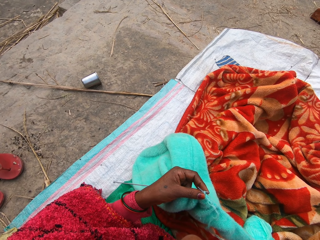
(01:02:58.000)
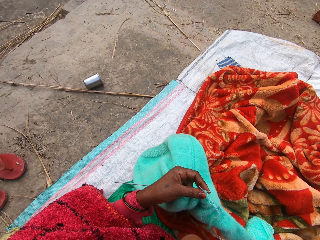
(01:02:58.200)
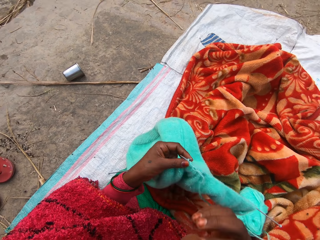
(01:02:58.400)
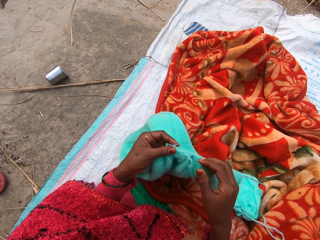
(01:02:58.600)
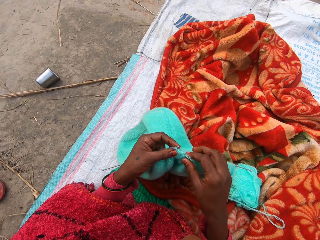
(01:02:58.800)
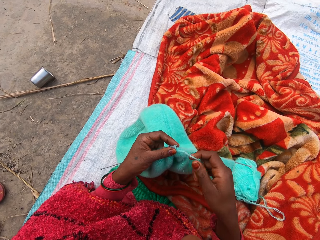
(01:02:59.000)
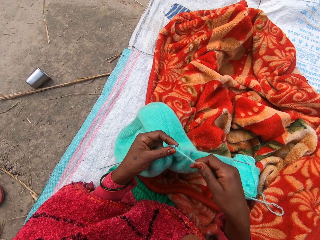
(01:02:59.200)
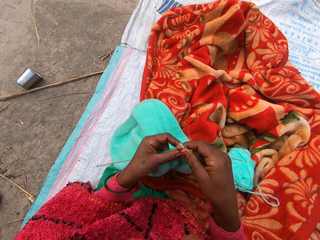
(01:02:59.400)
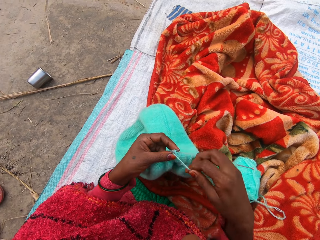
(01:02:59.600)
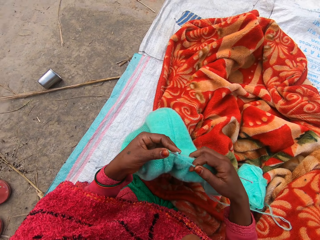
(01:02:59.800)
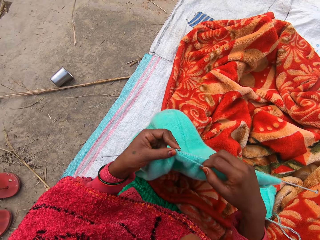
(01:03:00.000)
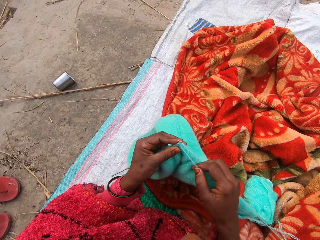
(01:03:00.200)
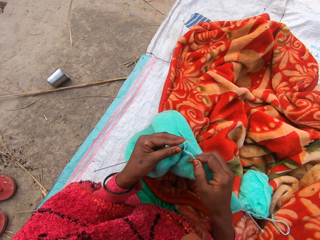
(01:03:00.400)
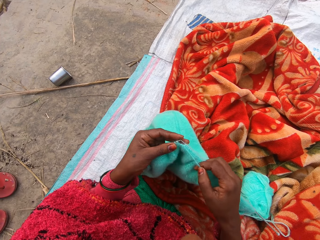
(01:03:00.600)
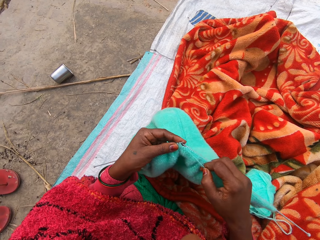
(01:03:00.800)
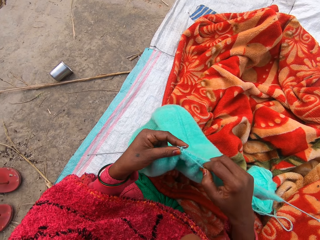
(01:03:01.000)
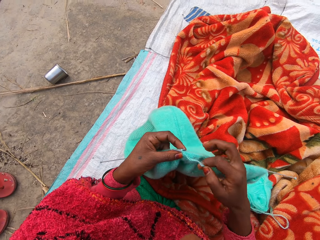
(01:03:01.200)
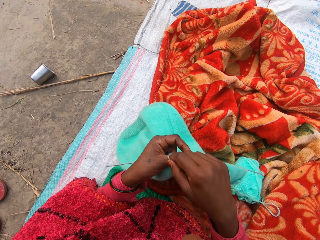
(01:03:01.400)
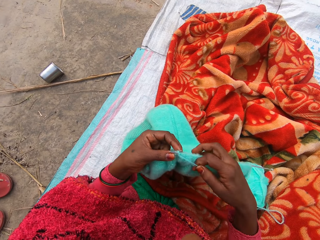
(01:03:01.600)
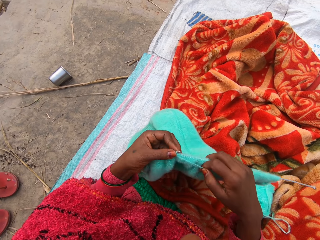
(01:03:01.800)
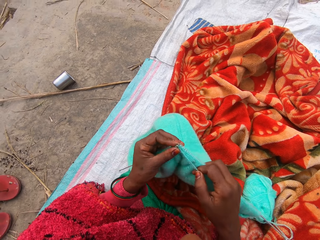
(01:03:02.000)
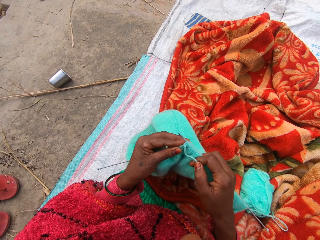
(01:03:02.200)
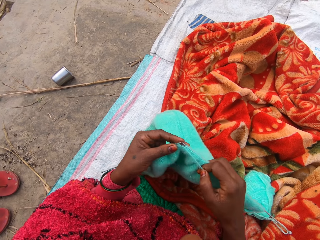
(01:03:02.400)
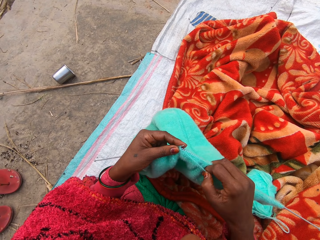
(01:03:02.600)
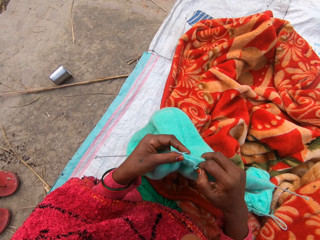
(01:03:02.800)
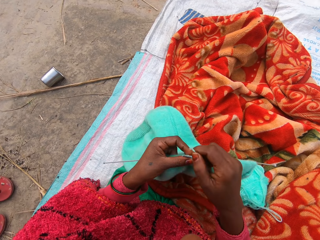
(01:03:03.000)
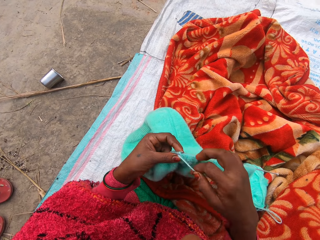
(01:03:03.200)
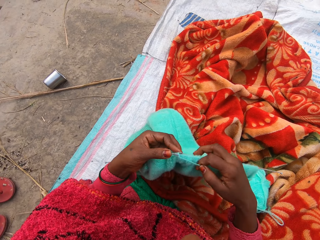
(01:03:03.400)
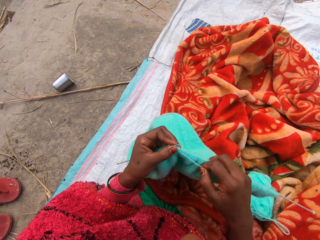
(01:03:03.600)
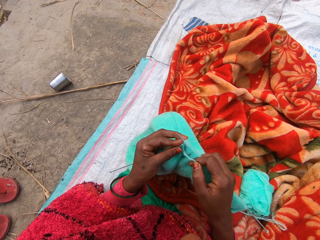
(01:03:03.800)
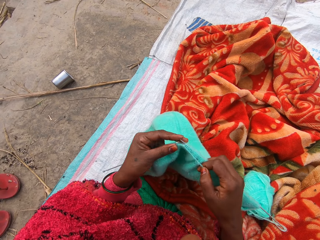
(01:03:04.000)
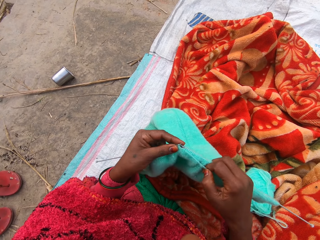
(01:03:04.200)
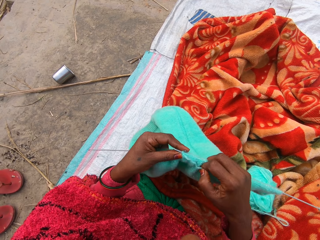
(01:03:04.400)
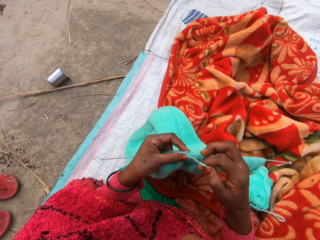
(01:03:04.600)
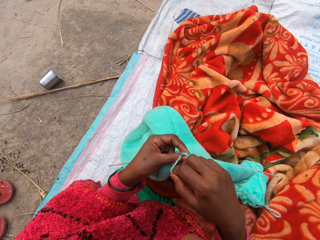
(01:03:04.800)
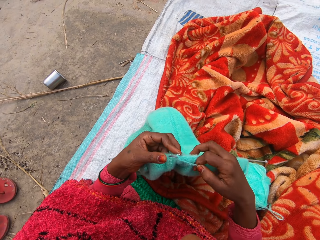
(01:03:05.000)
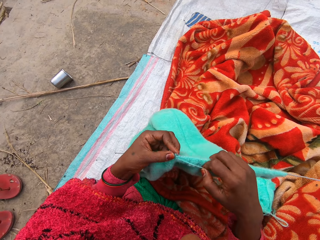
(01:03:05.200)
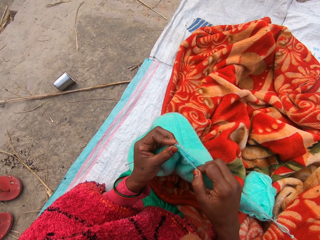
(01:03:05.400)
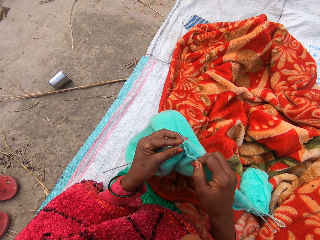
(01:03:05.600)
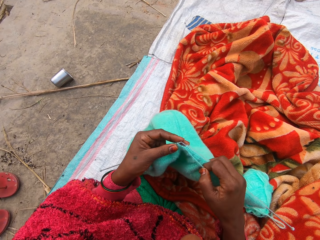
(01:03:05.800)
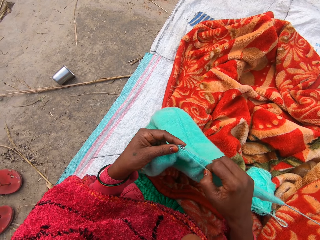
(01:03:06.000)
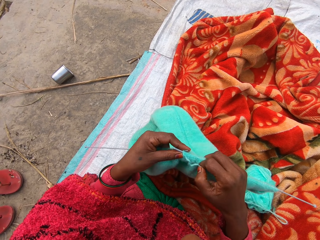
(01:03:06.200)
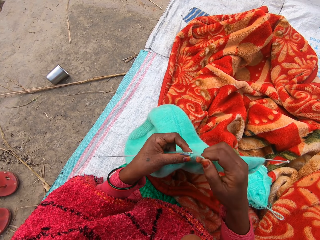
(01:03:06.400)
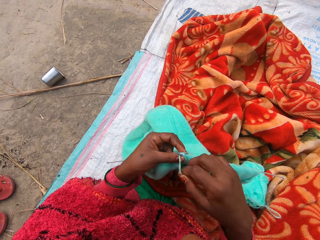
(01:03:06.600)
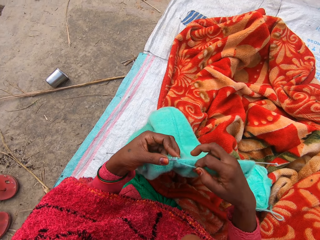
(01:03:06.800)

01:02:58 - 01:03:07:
The camera wearer knits the fabric.

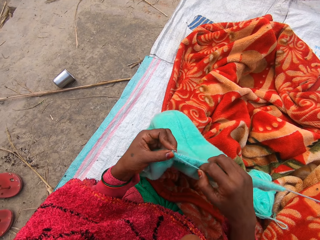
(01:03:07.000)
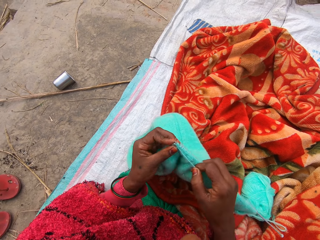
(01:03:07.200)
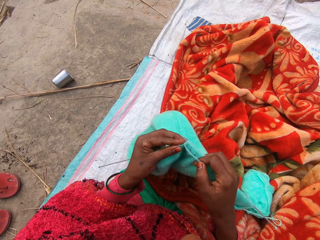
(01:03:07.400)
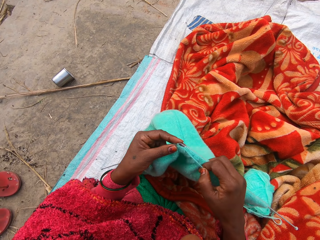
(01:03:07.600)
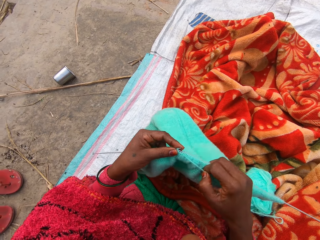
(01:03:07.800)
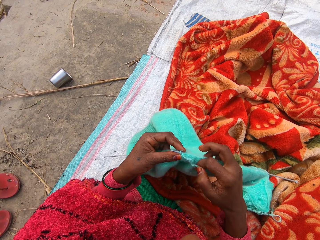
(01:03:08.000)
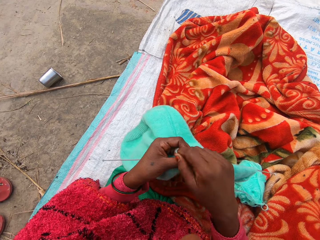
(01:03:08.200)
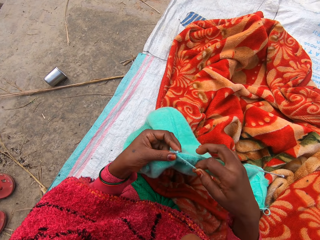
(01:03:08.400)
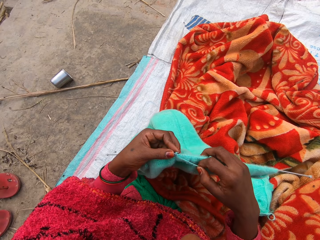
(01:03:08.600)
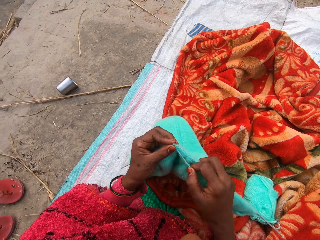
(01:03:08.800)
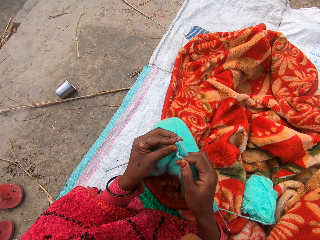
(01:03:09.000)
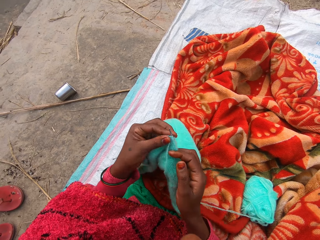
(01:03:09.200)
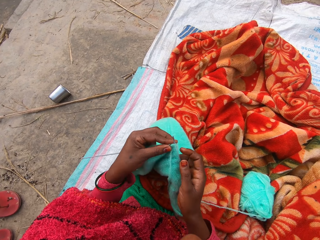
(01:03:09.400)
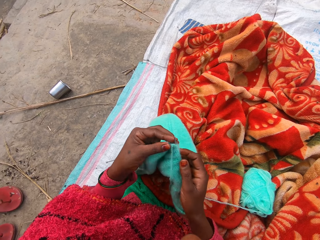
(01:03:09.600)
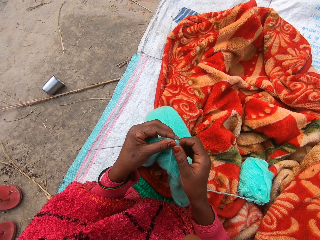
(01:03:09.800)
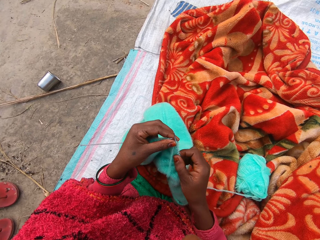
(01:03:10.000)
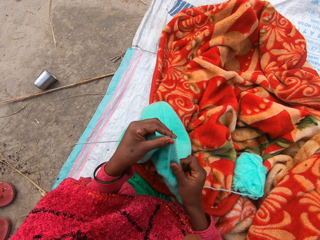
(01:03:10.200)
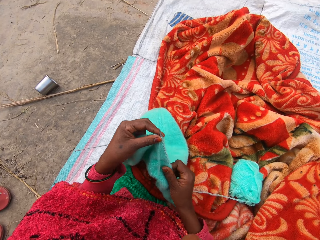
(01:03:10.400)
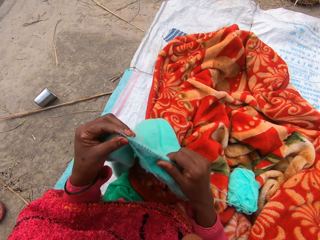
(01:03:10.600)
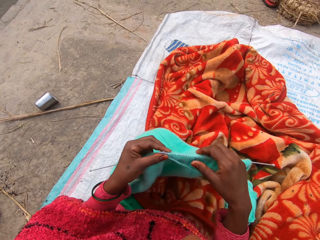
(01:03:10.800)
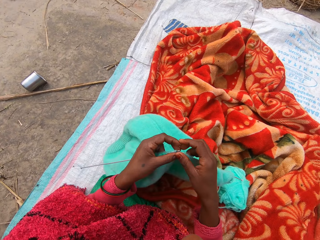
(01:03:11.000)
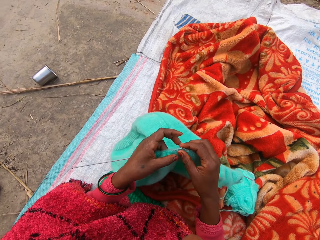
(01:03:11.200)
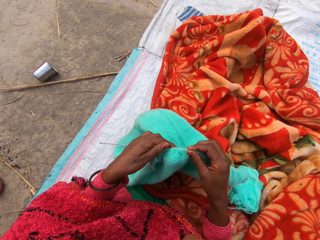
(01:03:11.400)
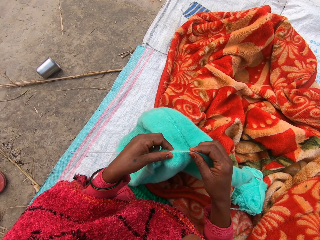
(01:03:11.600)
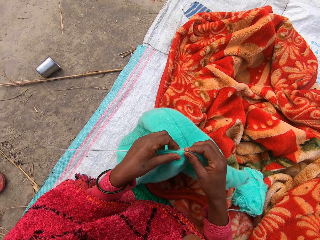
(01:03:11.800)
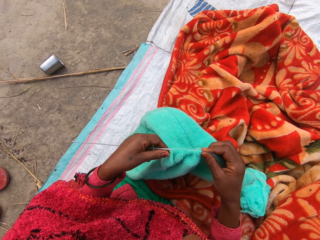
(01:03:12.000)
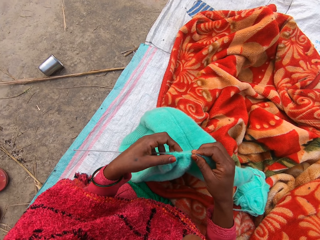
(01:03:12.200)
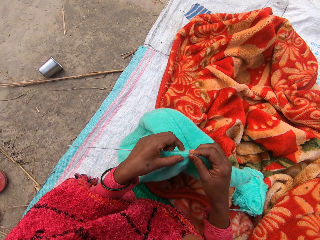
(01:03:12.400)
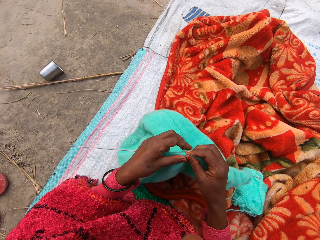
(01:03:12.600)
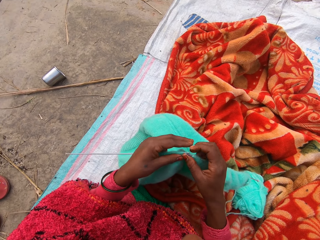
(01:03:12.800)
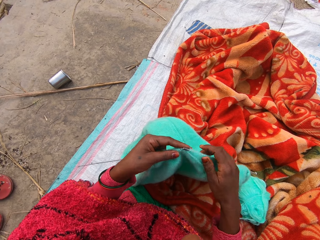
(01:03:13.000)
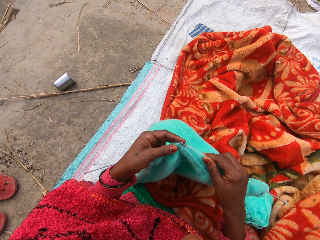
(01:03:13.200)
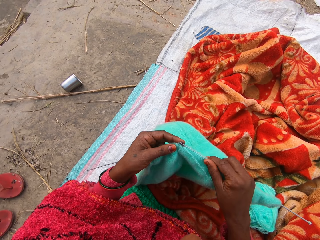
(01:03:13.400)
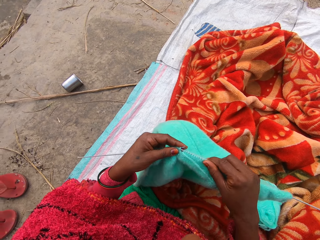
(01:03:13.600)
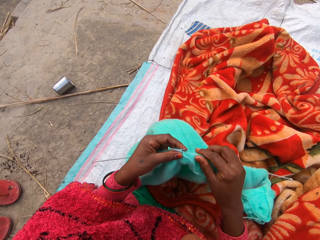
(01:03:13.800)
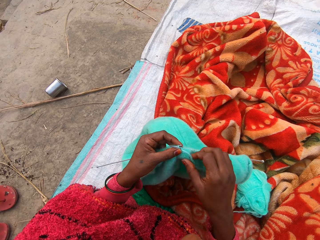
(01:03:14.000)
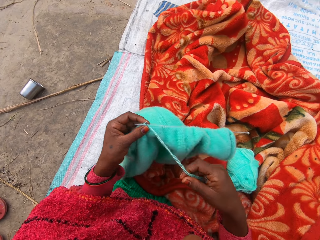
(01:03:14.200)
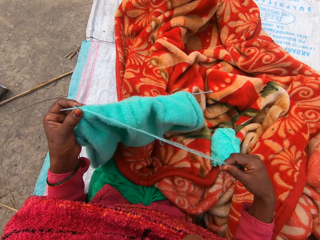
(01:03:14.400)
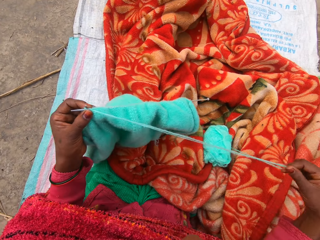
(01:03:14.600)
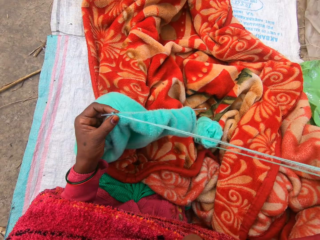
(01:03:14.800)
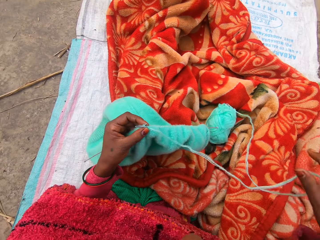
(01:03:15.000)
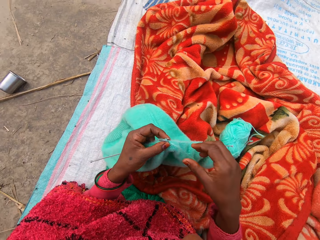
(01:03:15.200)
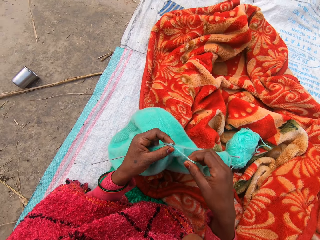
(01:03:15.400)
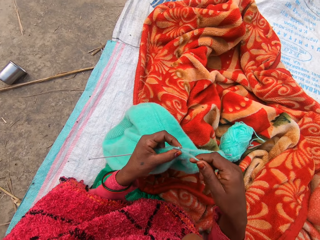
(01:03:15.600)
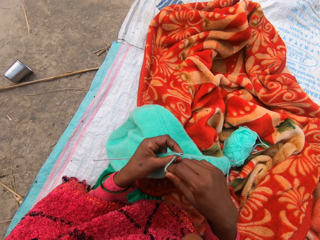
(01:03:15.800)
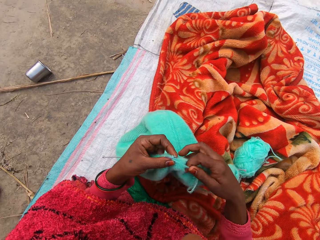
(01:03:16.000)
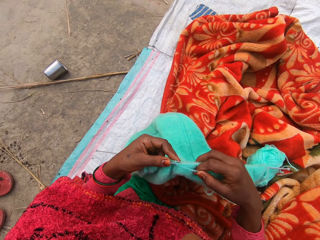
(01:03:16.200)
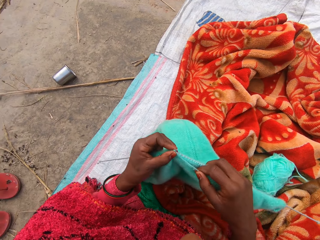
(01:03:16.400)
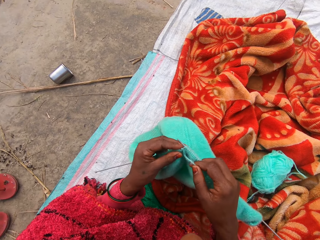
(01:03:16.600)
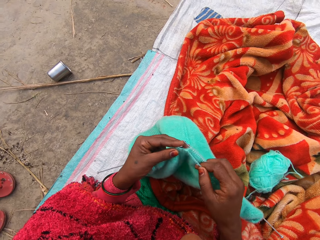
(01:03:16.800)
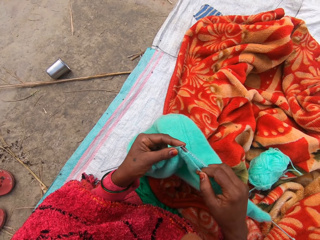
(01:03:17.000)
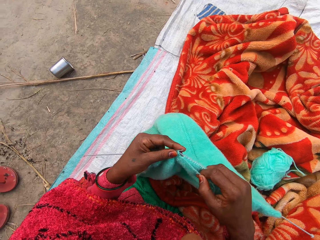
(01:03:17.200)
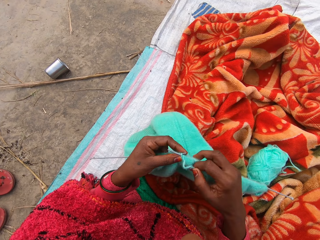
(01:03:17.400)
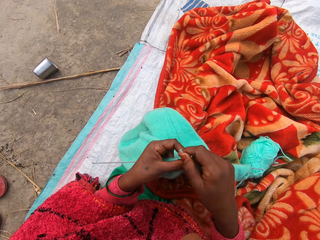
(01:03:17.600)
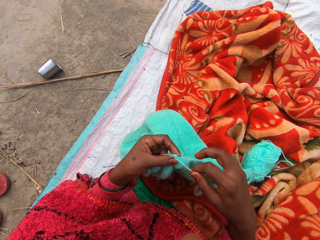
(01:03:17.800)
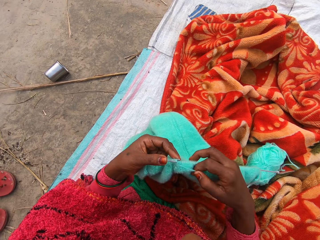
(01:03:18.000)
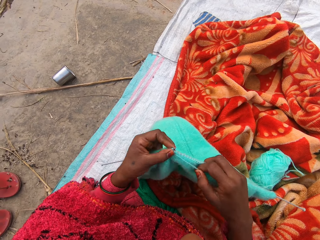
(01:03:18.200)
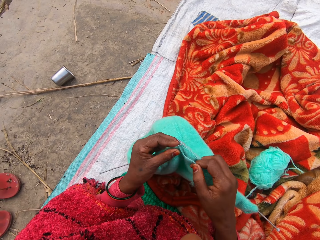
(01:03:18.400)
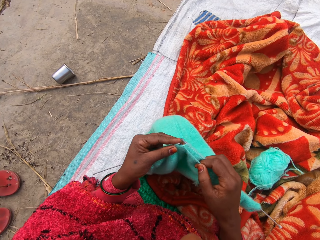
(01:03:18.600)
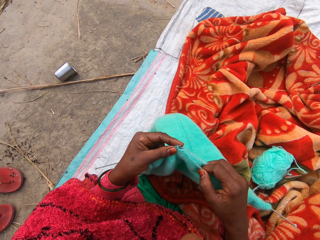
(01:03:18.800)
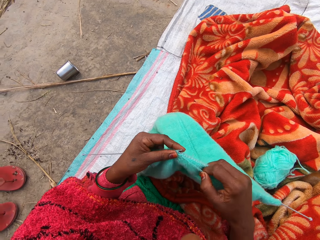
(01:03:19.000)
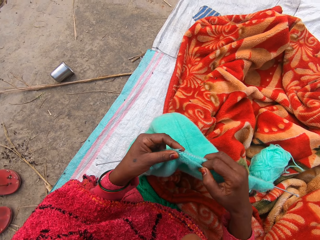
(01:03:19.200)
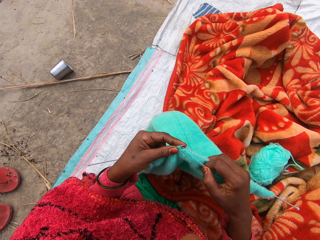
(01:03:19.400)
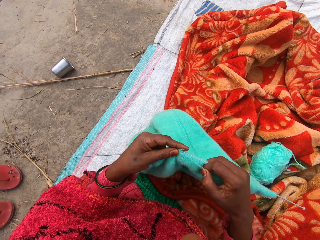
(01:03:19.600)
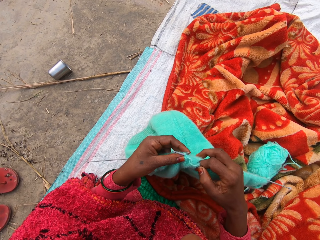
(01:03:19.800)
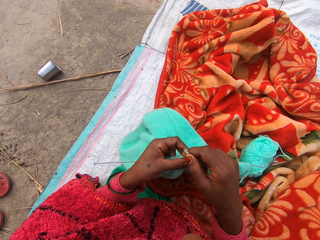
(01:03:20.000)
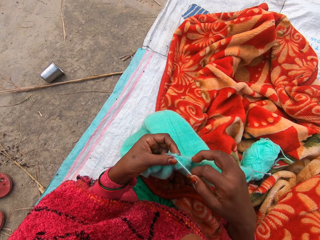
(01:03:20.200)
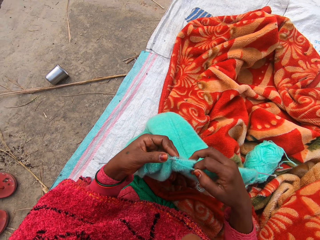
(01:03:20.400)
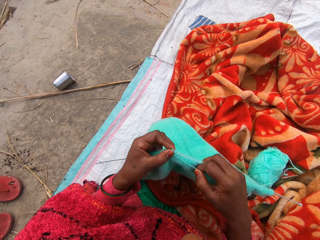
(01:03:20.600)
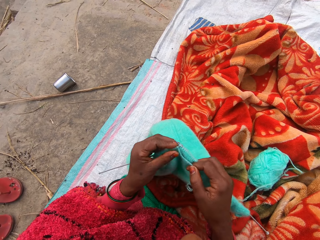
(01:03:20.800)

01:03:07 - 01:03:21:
The camera wearer adjusts the fabric on the knitting needle with her right hand. She adjusts the fabric on the knitting needle with her left hand. She holds the fabric. She inserts the knitting needle in the fabric. She adjusts the thread. She pulls the thread. She knits the fabric.
